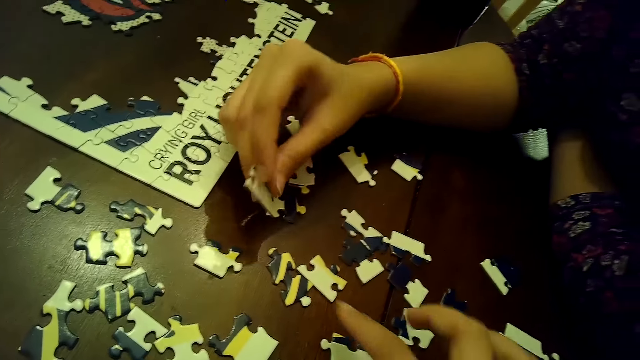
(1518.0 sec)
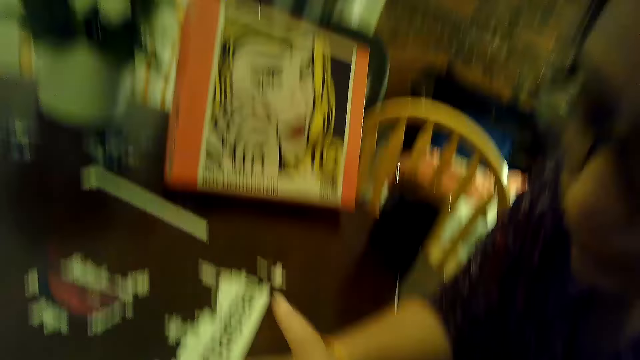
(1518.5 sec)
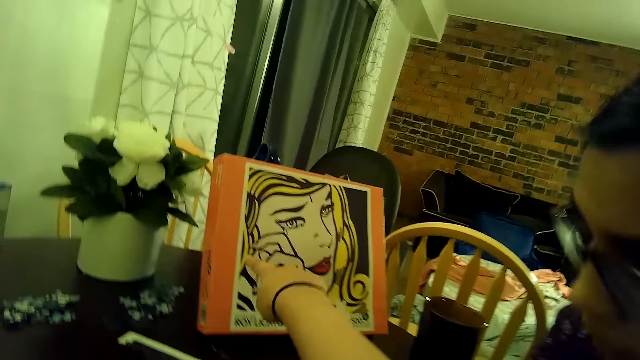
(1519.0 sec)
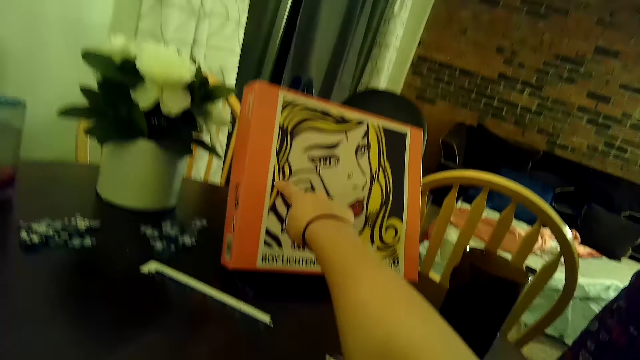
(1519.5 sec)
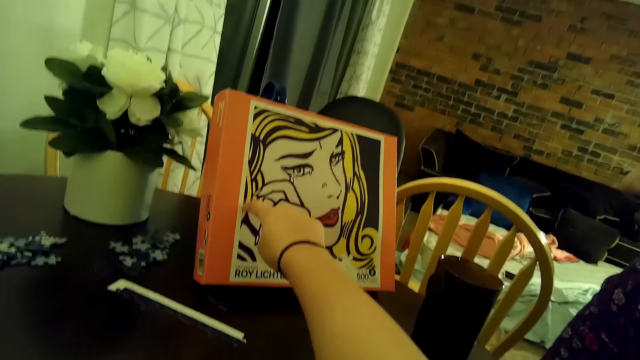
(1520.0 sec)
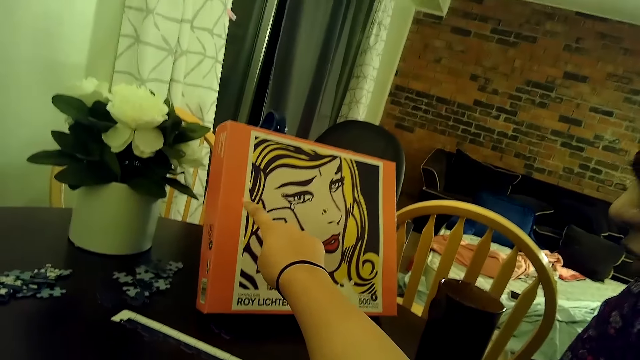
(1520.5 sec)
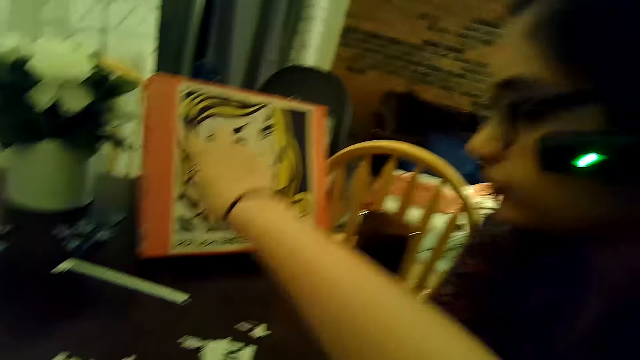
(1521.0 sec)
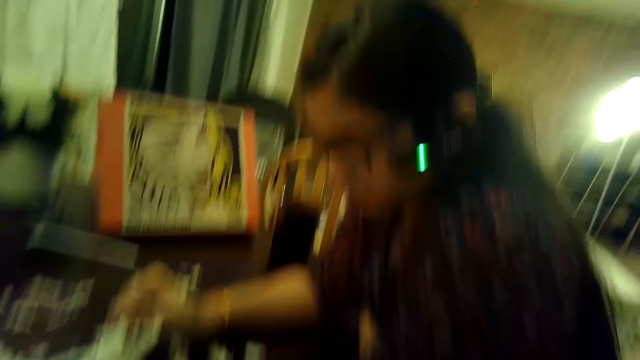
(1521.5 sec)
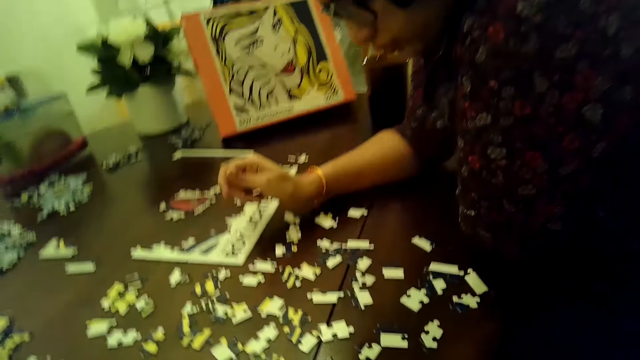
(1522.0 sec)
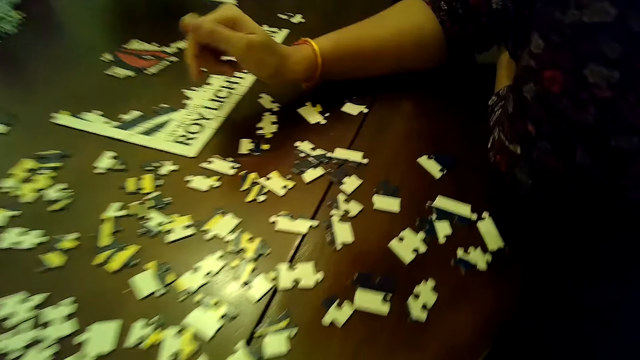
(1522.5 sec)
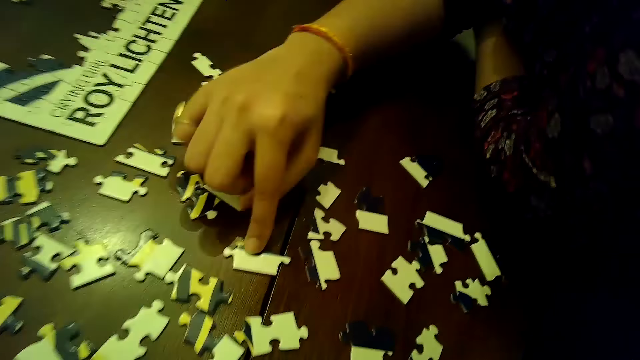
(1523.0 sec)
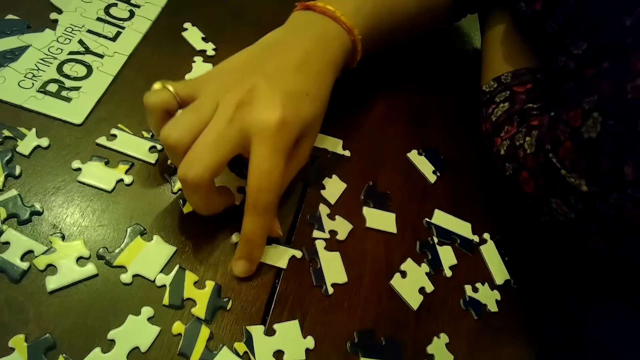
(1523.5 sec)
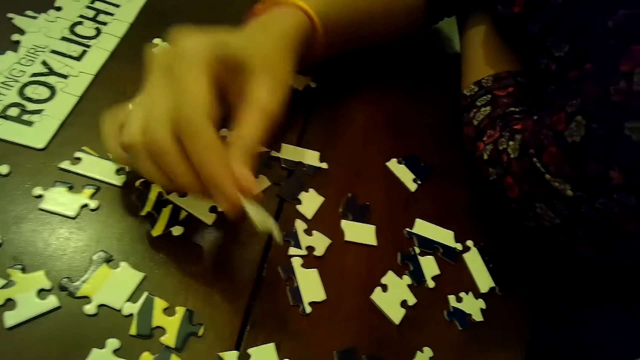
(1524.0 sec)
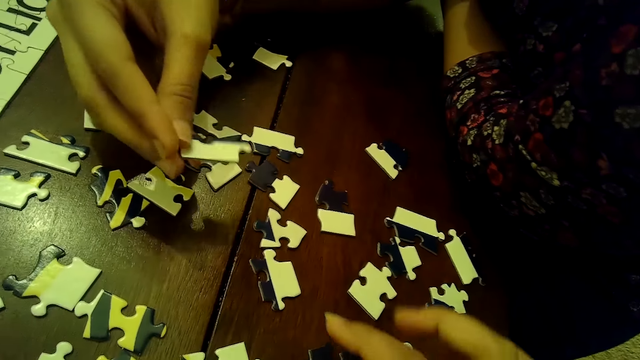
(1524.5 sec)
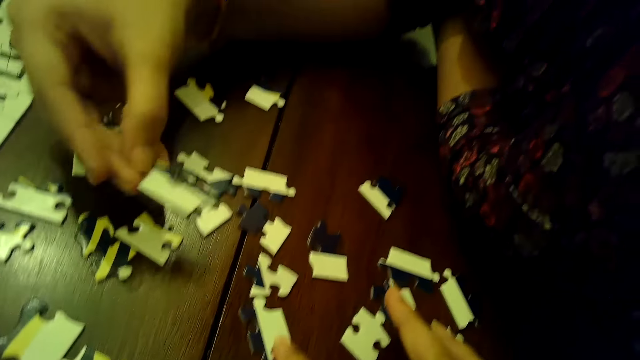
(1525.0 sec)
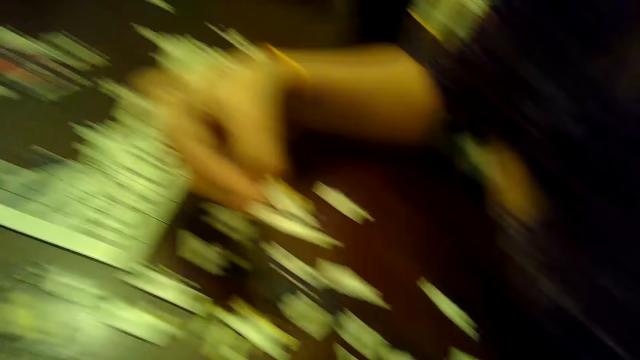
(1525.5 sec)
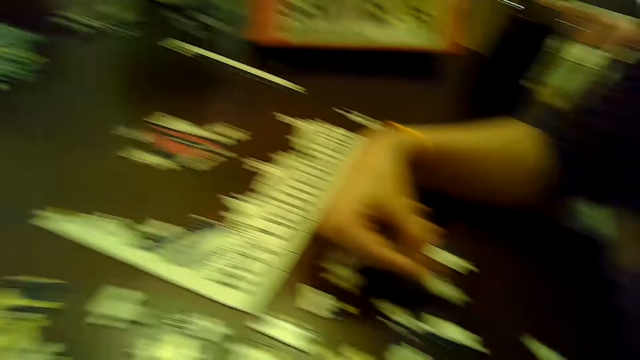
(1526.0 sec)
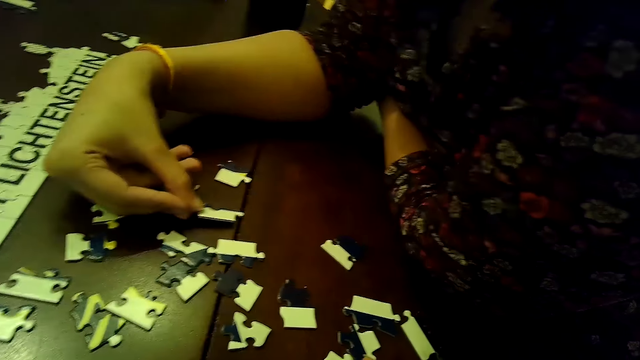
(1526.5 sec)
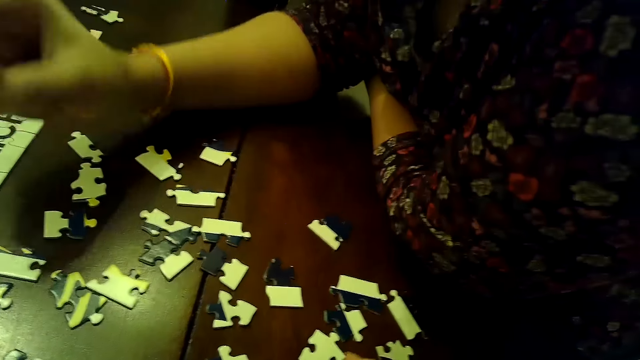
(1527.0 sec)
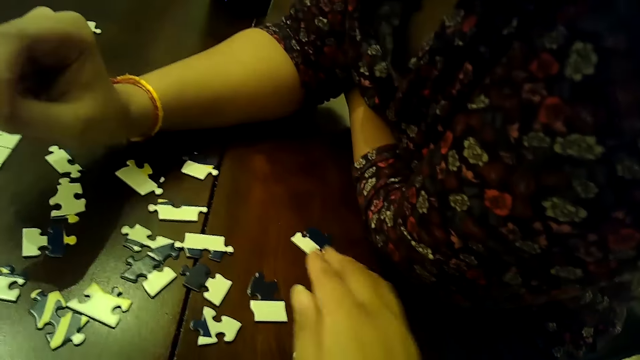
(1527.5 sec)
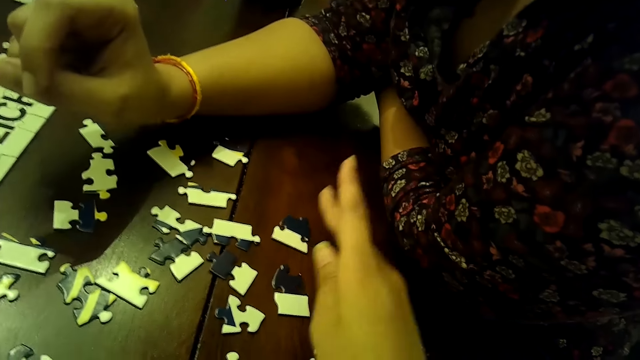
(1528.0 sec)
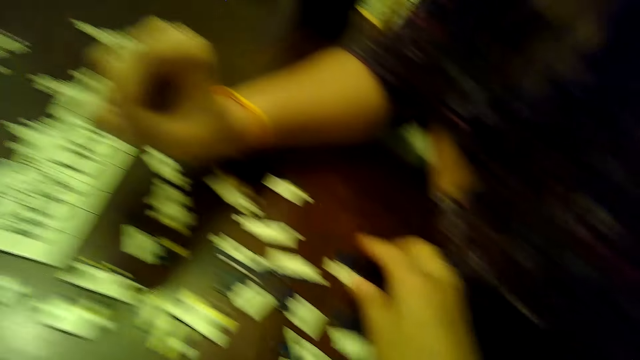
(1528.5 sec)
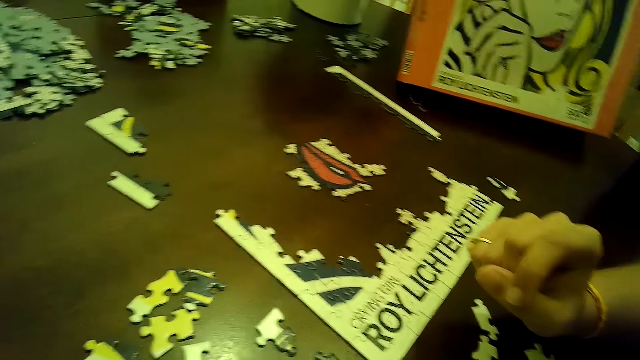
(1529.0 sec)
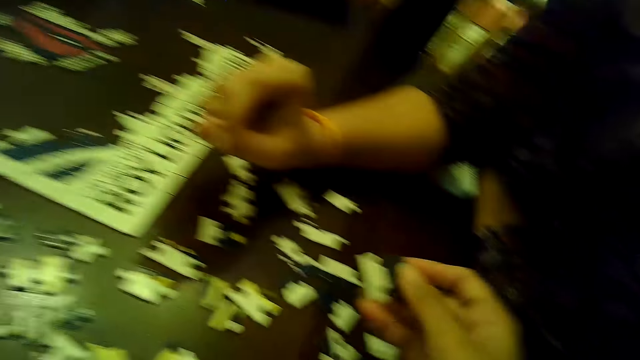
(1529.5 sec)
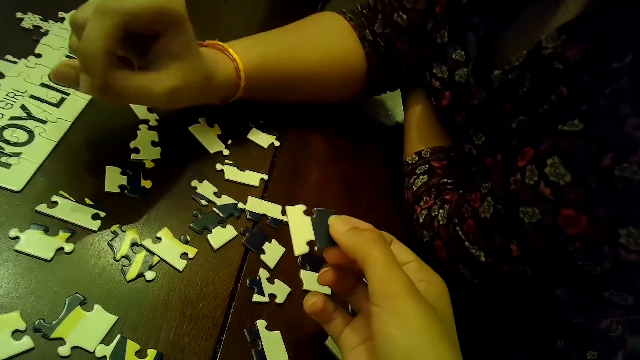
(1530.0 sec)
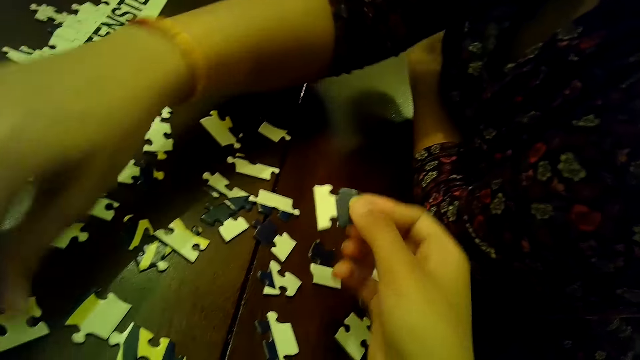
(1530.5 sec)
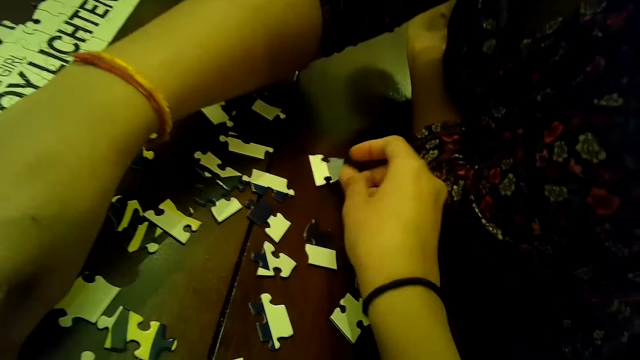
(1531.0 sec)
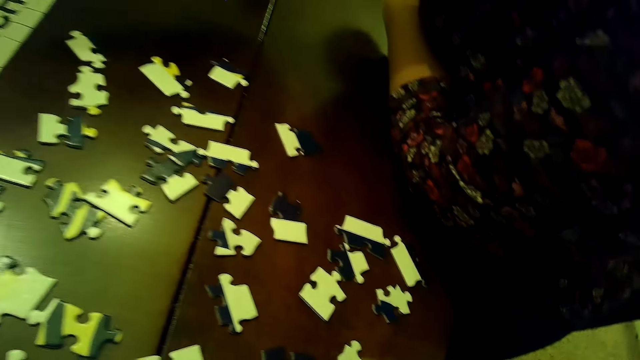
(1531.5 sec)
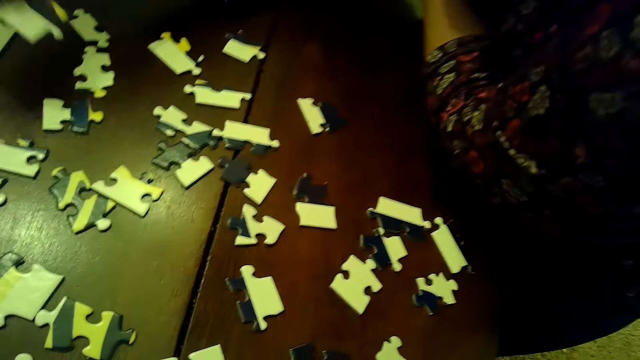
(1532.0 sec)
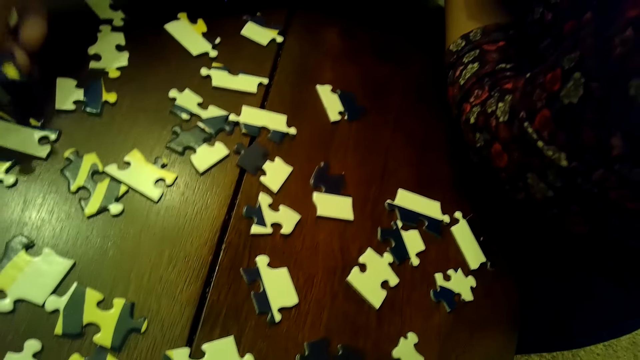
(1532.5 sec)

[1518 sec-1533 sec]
The woman drops the piece of jigsaw puzzle on the table with her right hand. The camera wearer points at the picture stand on the table with her right hand. The woman hits a piece of the jigsaw puzzle on the table with her right hand, and picks the piece of jigsaw puzzle from the table with her right hand. The camera wearer touches a piece of the jigsaw puzzle on the table with her right hand. The woman arranges a card on the table, and drops the piece of jigsaw puzzle on the table with her right hand. The camera wearer moves a piece of the jigsaw puzzle on the table with her right hand. She picks the piece of the jigsaw puzzle from the table with her right hand. The woman picks the piece of jigsaw puzzle from the table with her right hand. The camera wearer drops the piece of jigsaw puzzle on the table with her right hand.

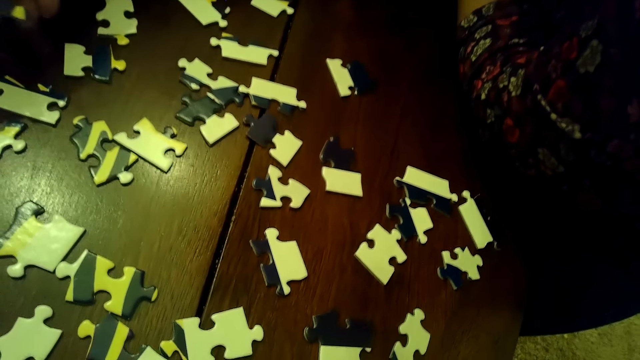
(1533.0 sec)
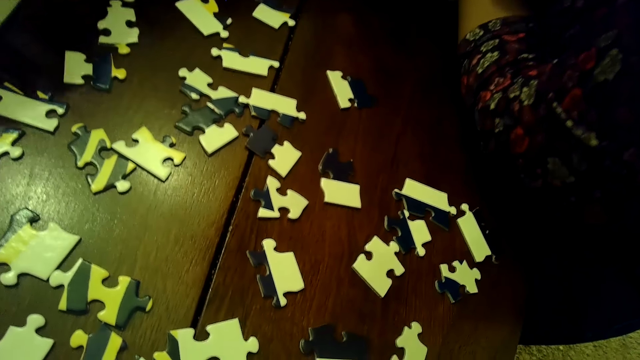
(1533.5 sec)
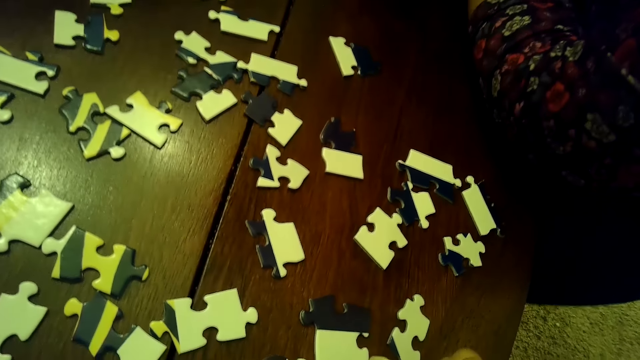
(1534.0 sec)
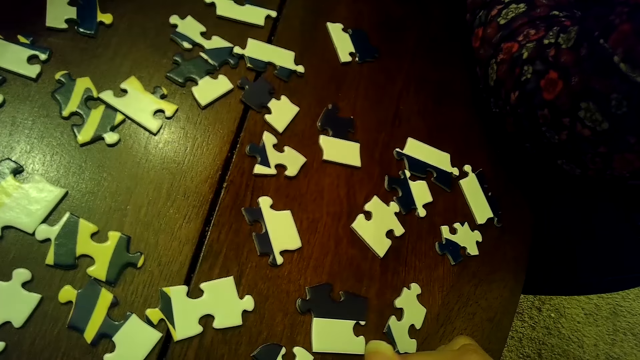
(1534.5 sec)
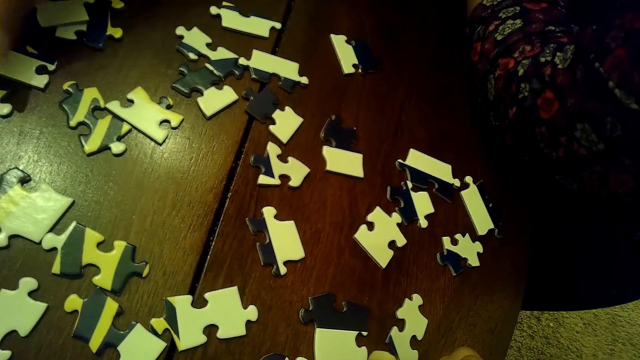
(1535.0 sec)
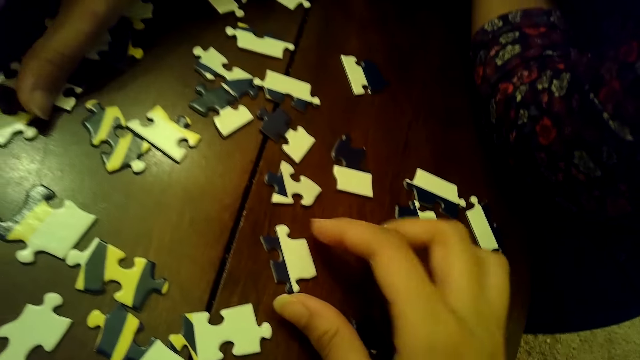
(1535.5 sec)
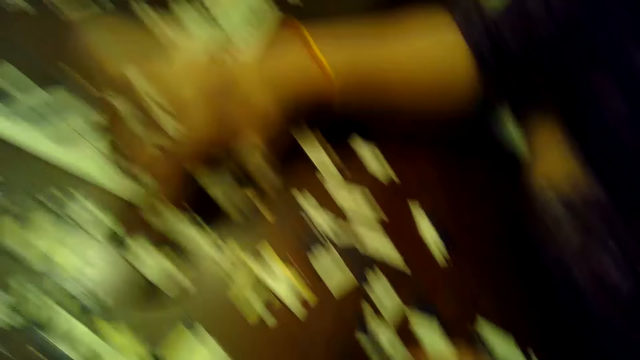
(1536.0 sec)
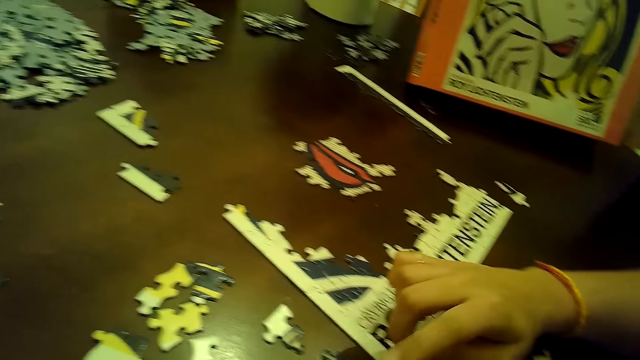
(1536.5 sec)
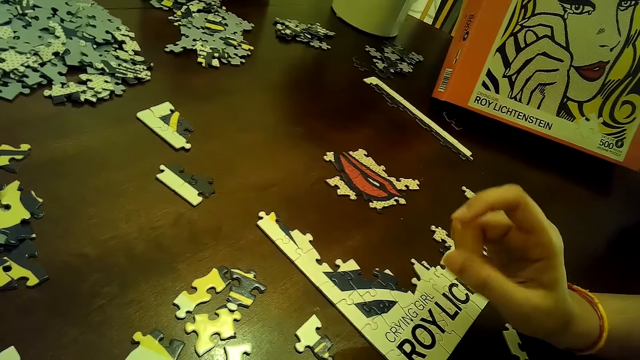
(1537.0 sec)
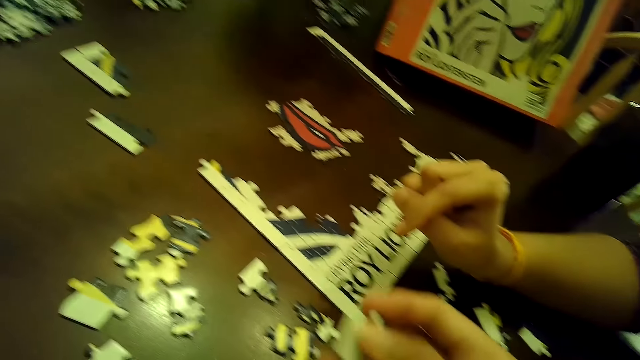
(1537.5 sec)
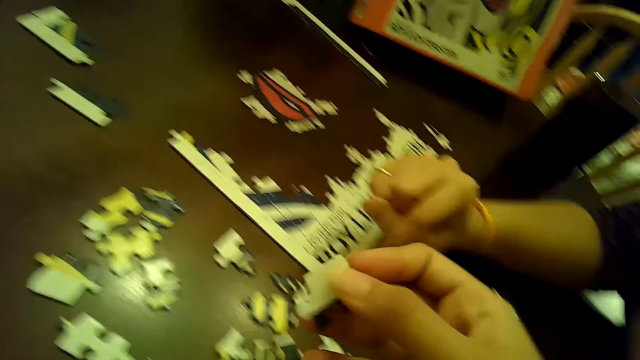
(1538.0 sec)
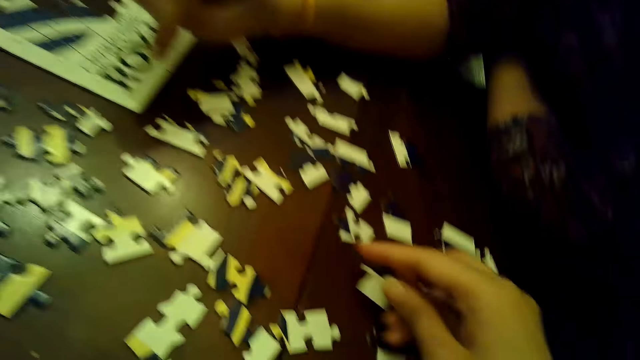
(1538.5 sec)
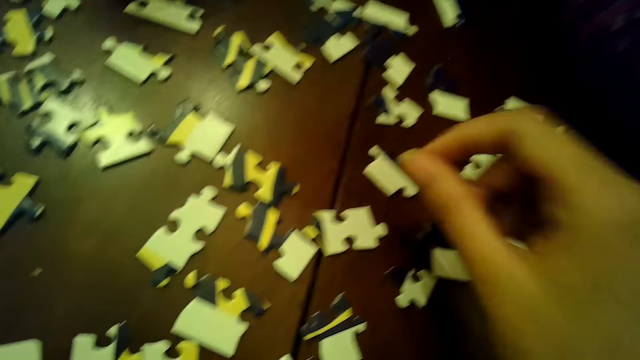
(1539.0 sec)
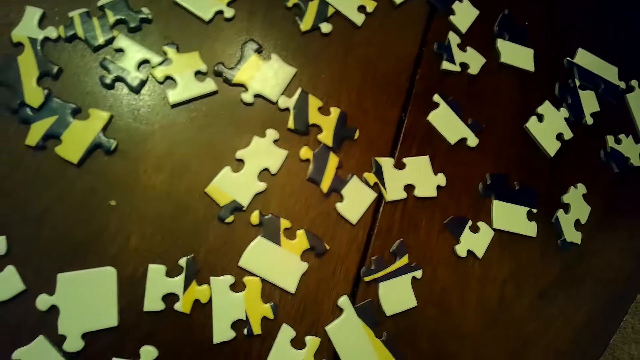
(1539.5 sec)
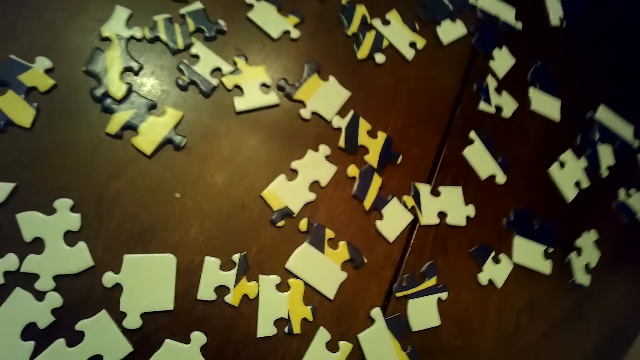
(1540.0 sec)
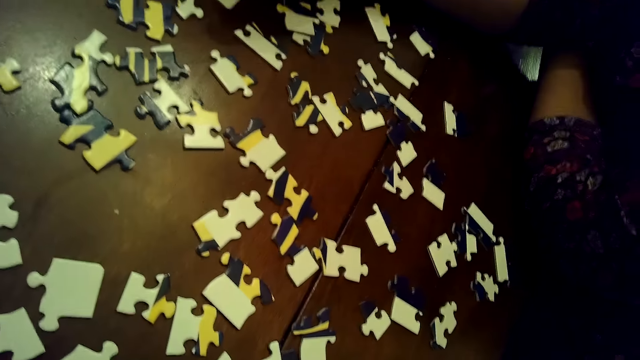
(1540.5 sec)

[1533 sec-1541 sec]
The woman drops the piece of jigsaw puzzle on the table with her right hand. The woman arranges a card on the table. The woman touches the piece of jigsaw puzzle on the table with her right hand. The camera wearer picks a piece of the jigsaw puzzle from the table with her right hand. She drops the piece of jigsaw puzzle on the table with her right hand.
